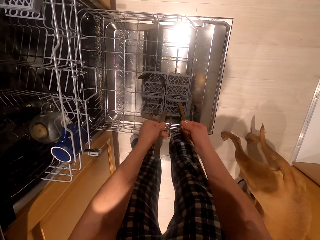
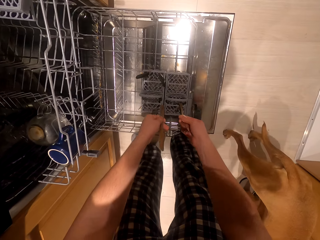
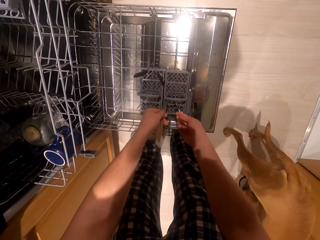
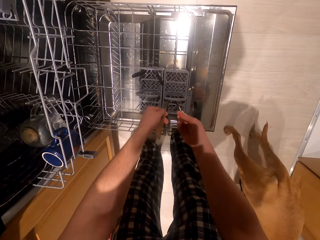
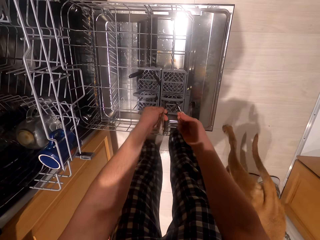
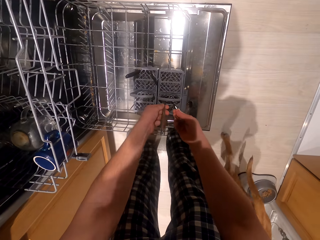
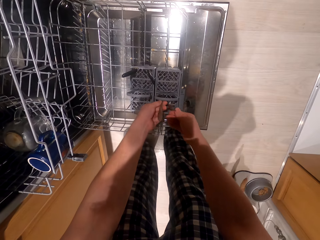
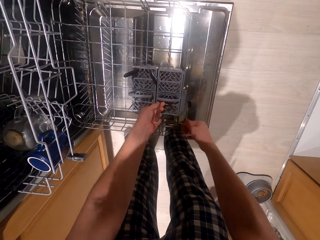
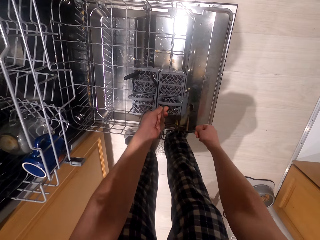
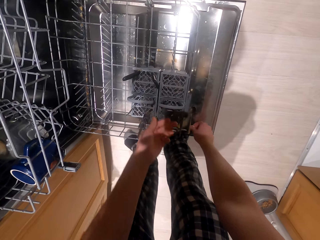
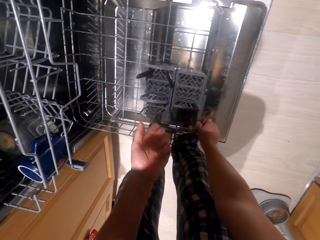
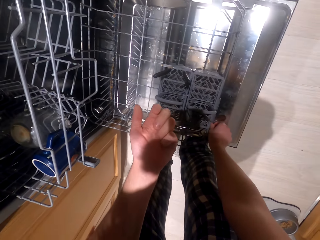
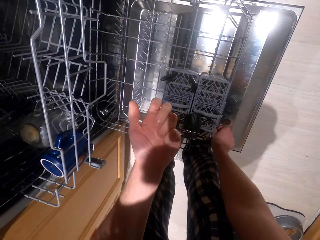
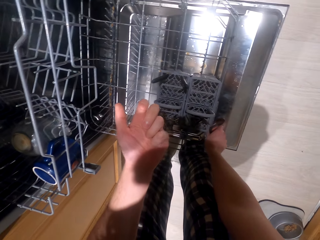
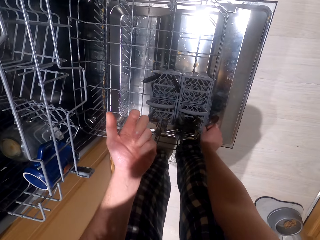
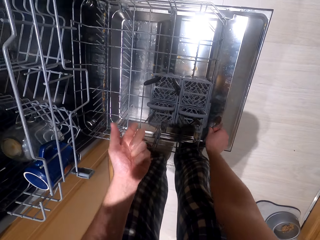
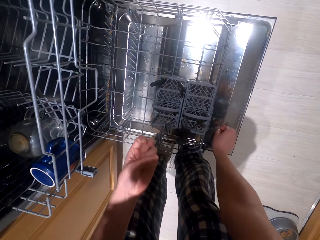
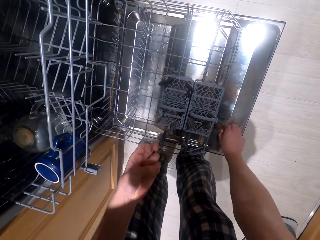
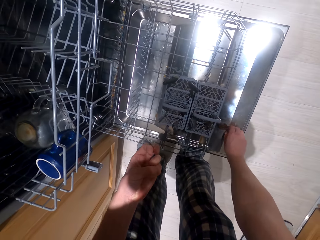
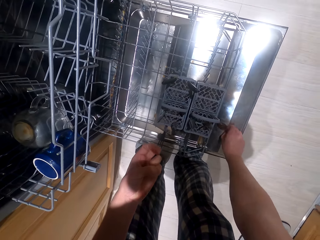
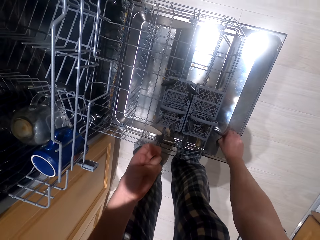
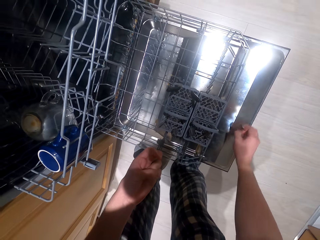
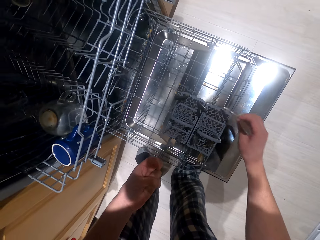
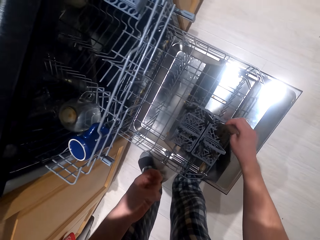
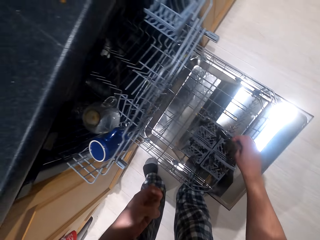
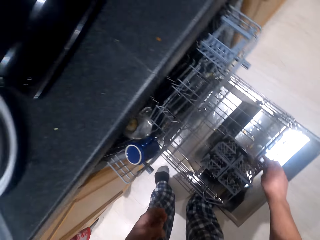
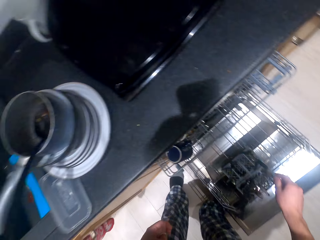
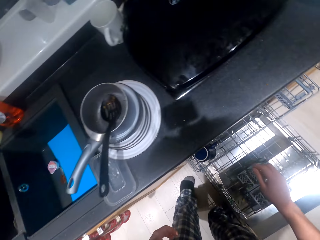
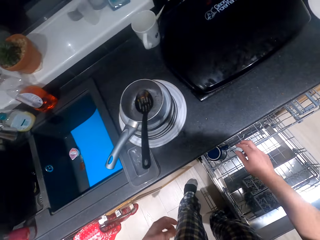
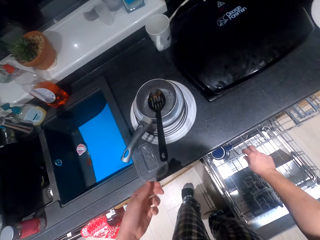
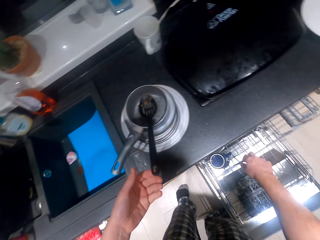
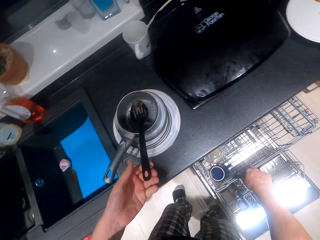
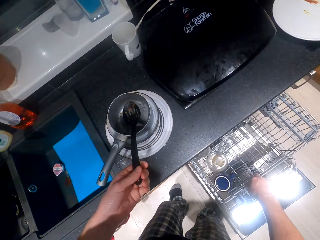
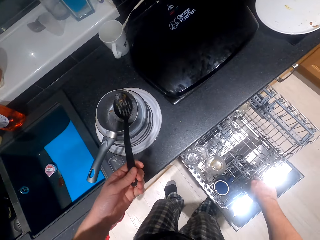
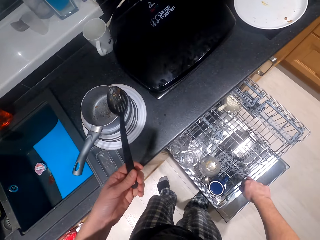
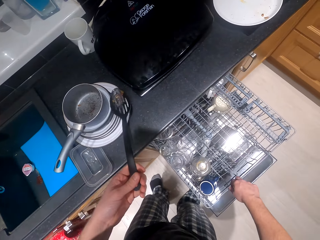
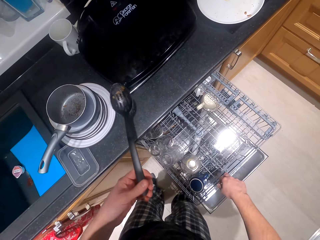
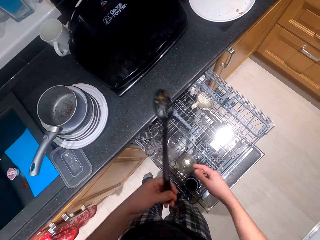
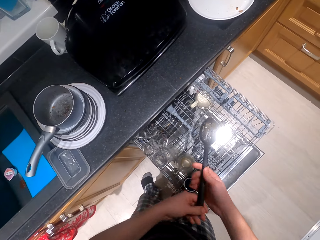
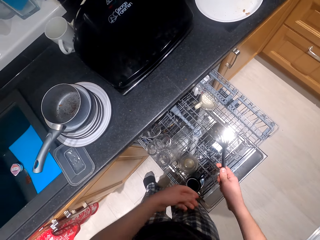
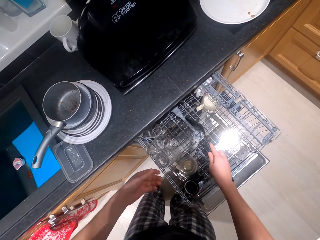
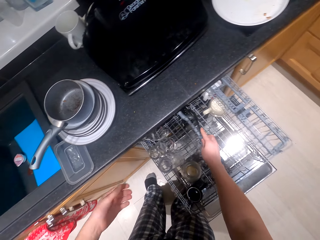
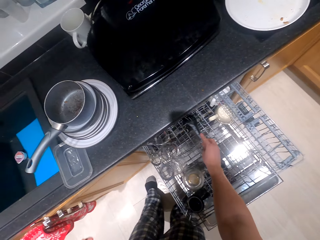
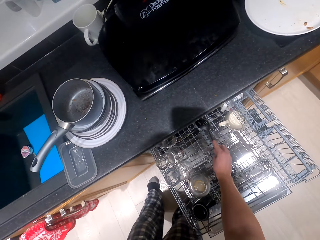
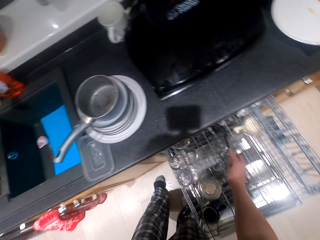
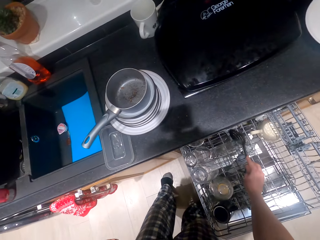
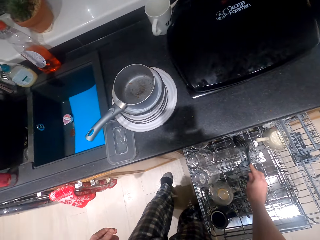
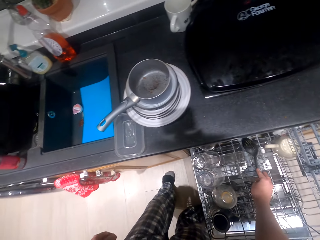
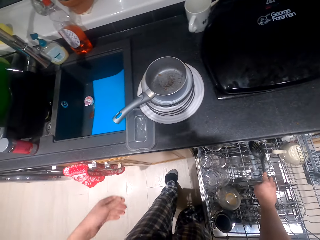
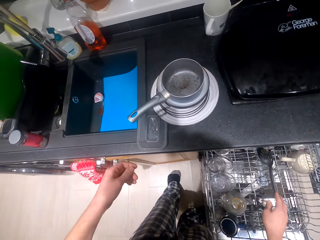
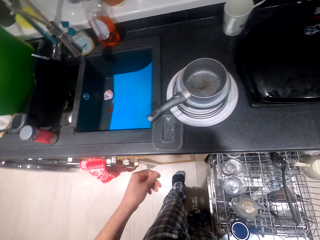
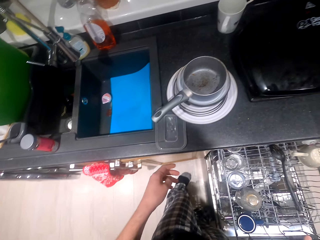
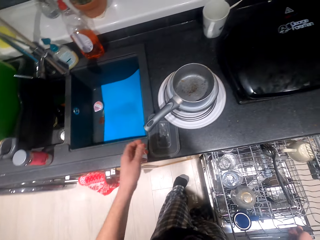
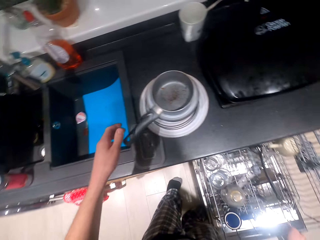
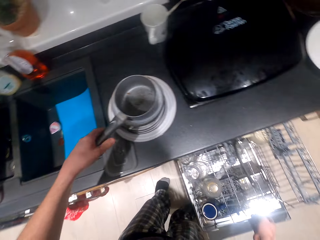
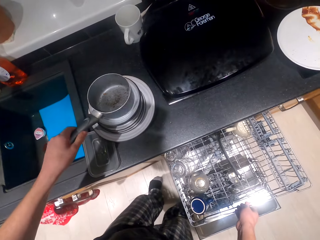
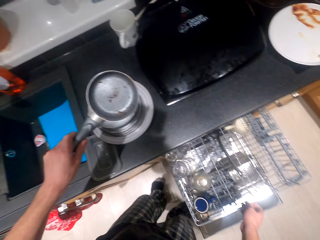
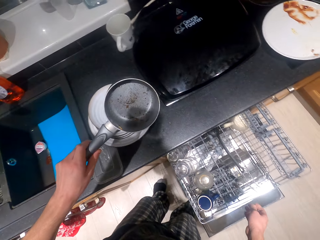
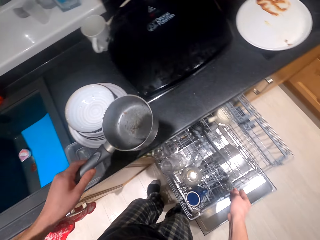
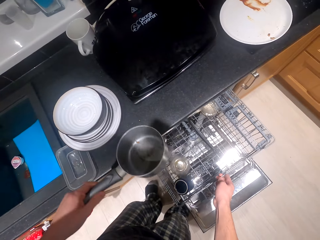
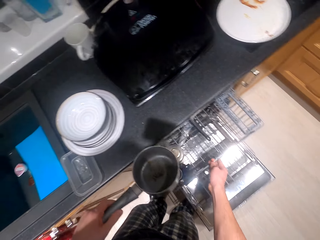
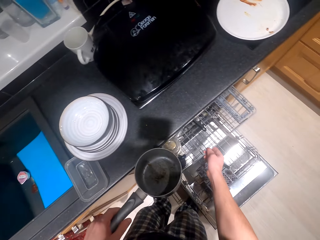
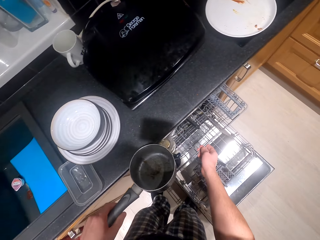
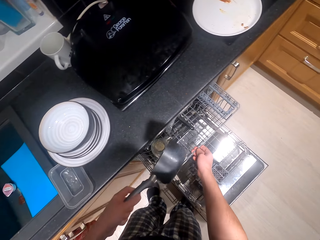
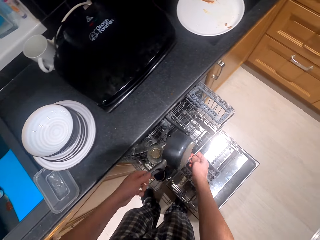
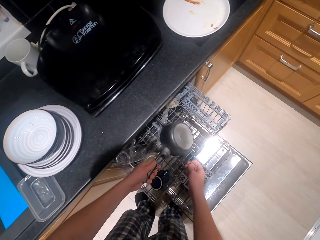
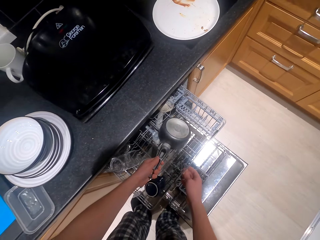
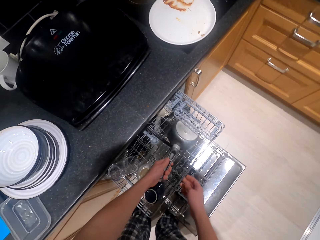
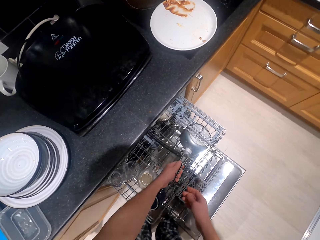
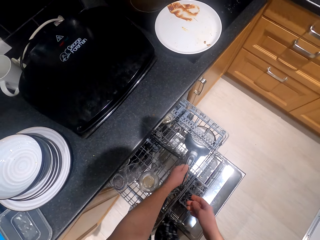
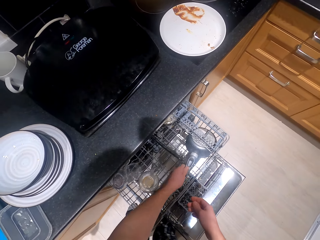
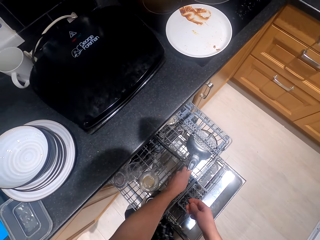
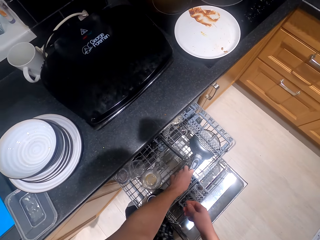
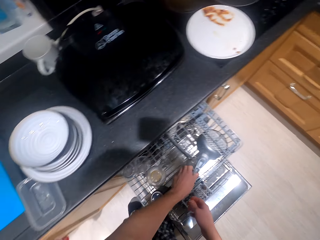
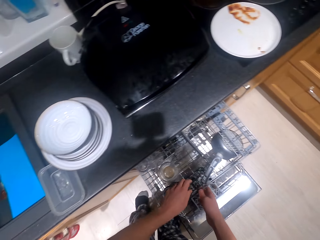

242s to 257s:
The camera wearer pulls the upper rack and picks the spoon. They open a drawer. They put the serving spoon in the drawer. They pick a cooking pot or serving bowl. They put the serving bowl in the drawer.

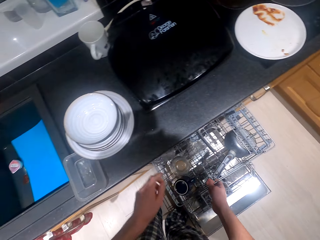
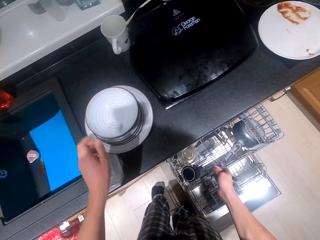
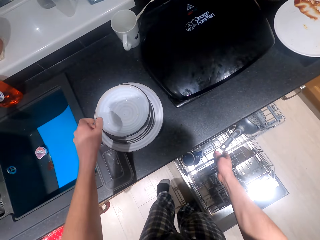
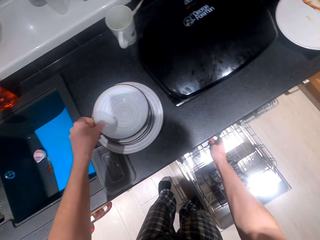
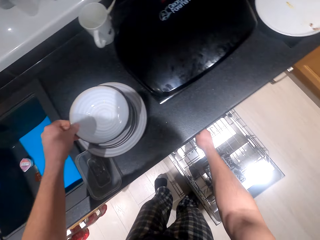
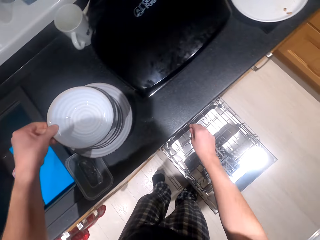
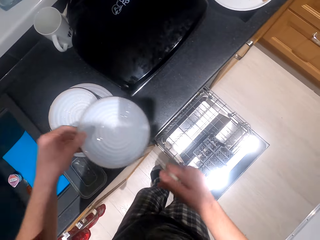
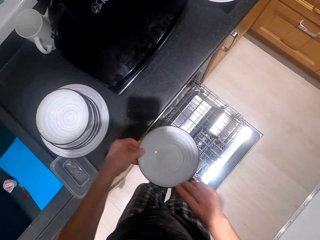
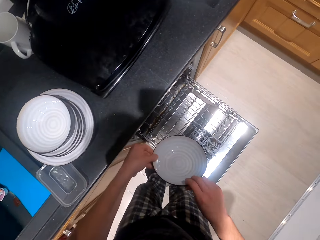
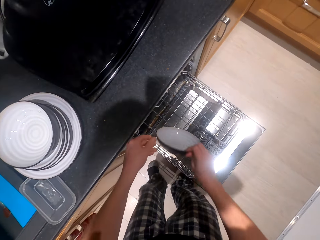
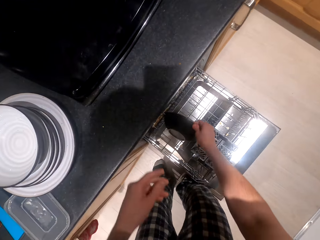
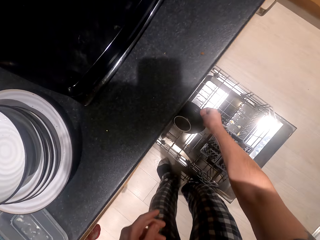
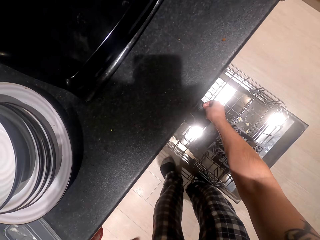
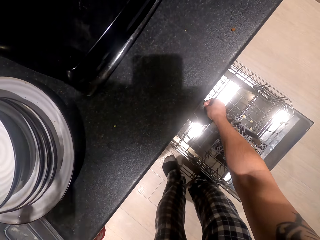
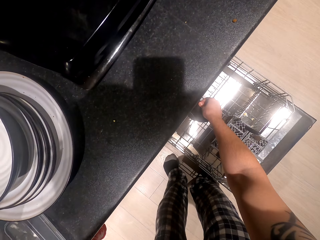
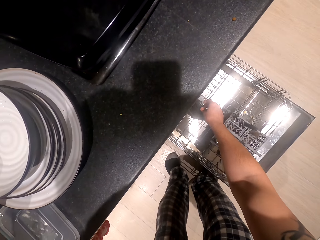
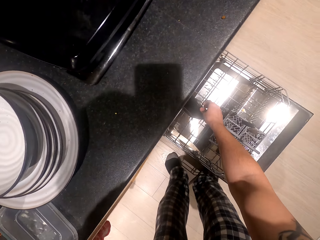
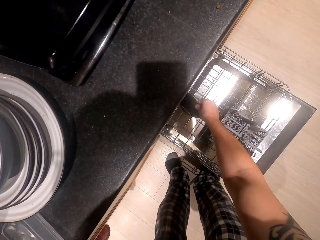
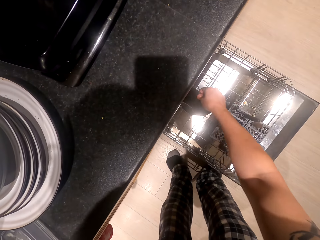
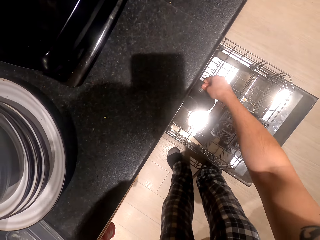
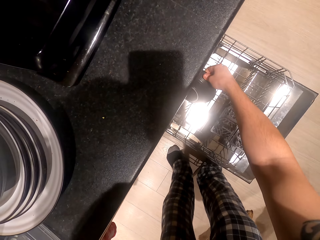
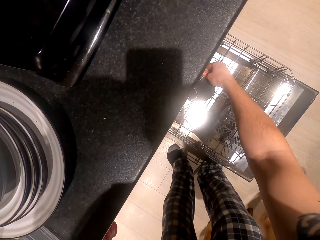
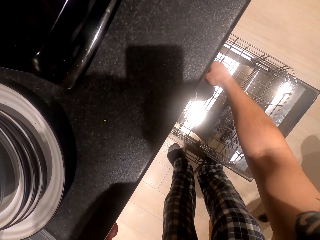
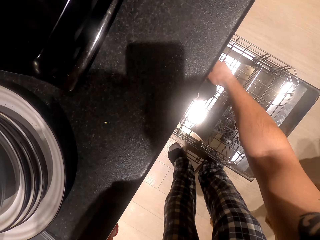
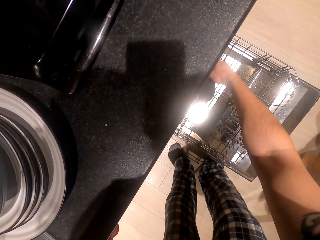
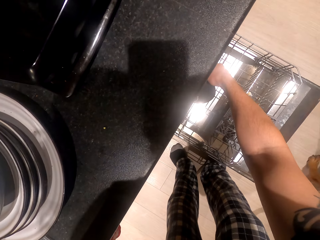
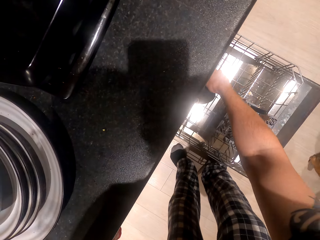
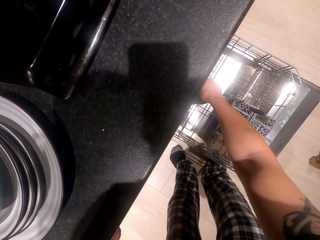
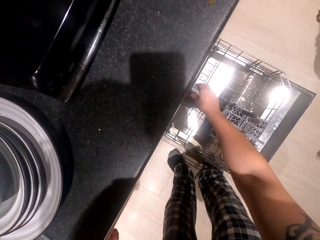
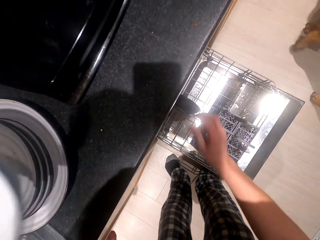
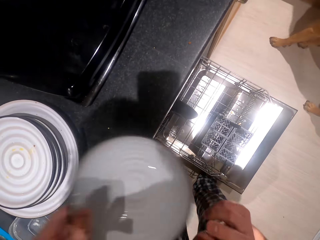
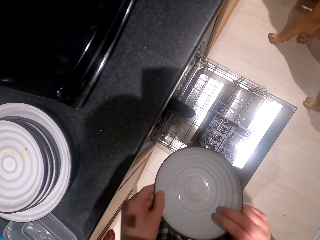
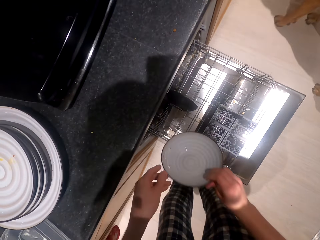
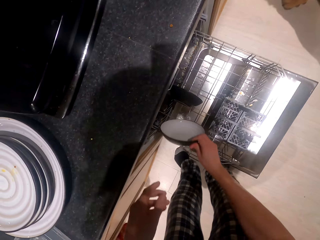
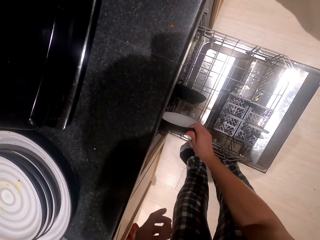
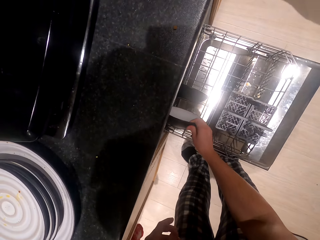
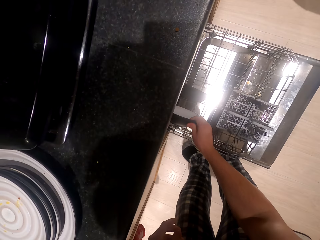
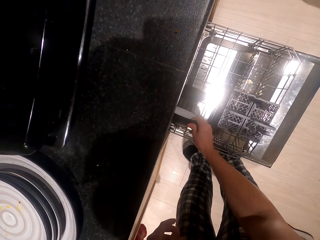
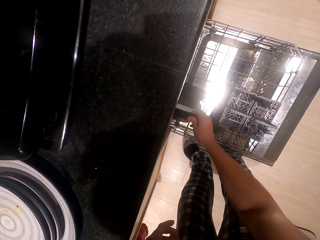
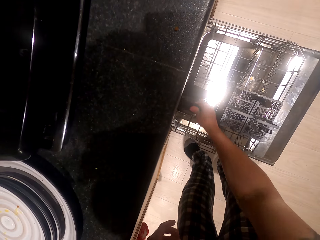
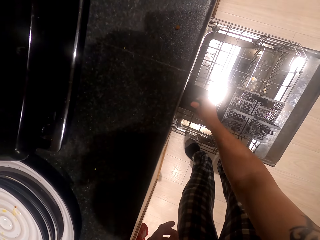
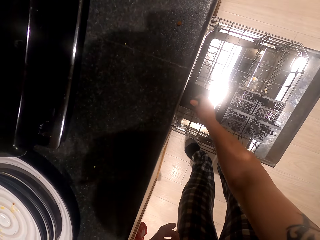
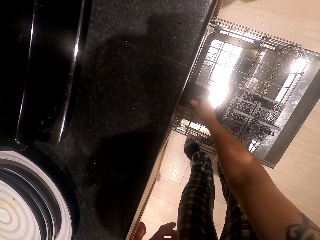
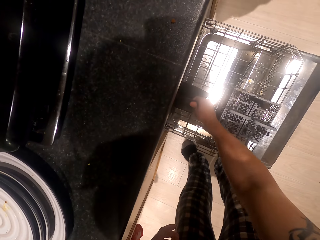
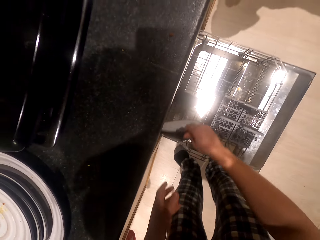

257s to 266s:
The camera wearer arranges the plates in the lower rack. They pick plates from the kitchen surface. They put the plates in the drawer. They hold the bowl. They pick plates from the kitchen surface. They put the bowl in the utensil holder. They put the plates in the drawer.
